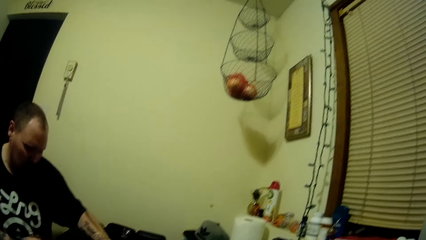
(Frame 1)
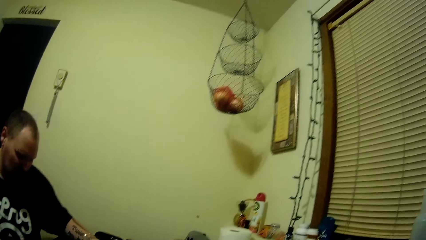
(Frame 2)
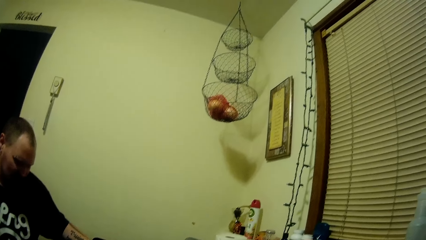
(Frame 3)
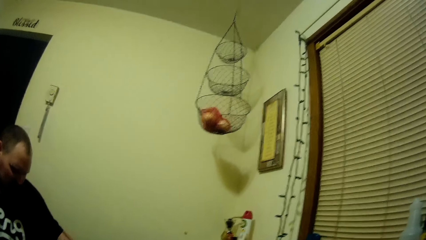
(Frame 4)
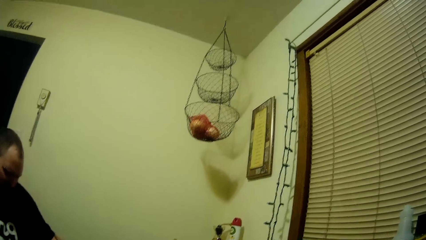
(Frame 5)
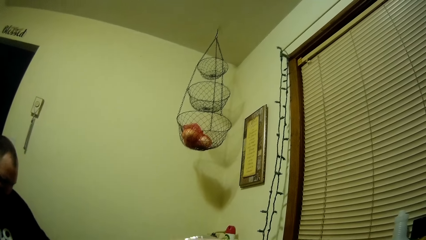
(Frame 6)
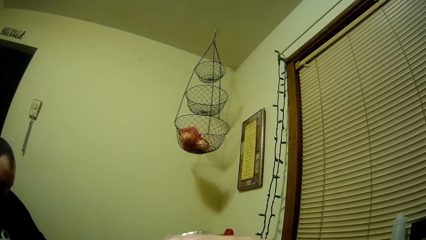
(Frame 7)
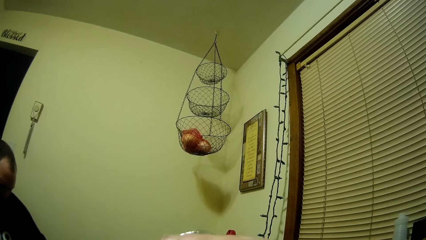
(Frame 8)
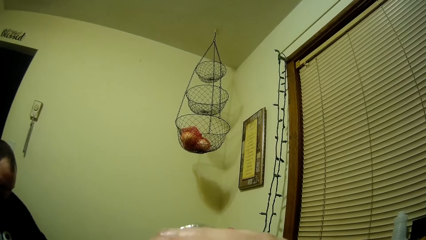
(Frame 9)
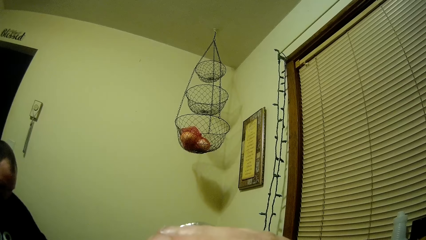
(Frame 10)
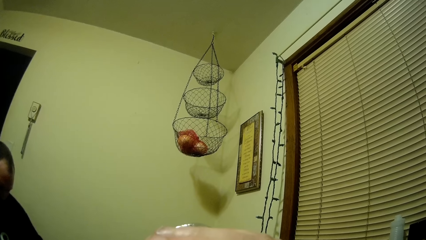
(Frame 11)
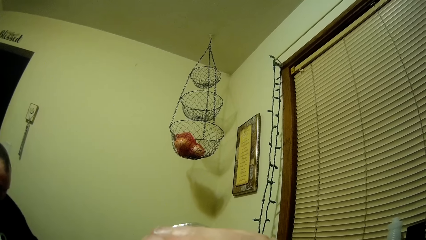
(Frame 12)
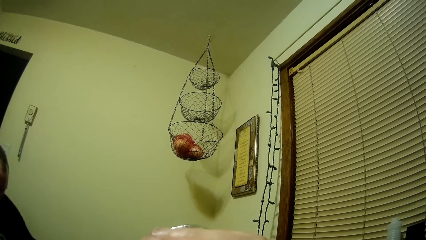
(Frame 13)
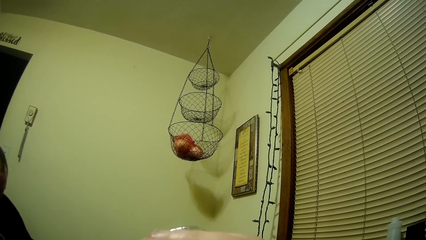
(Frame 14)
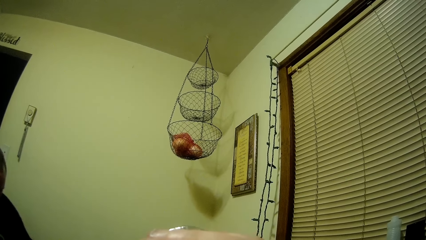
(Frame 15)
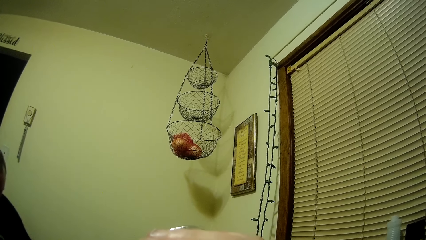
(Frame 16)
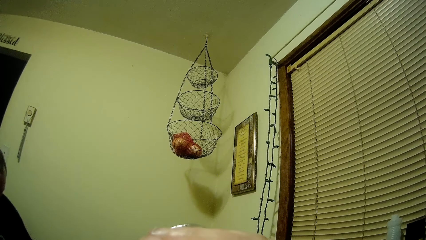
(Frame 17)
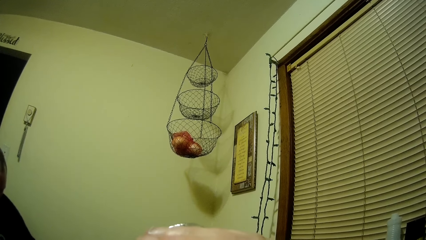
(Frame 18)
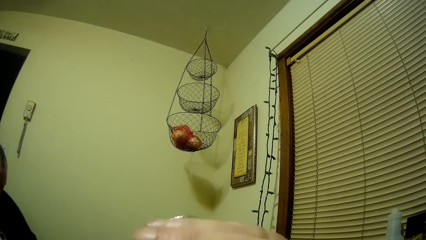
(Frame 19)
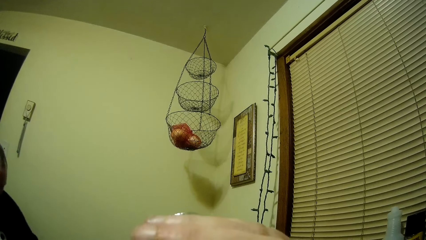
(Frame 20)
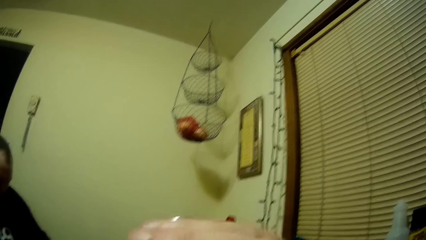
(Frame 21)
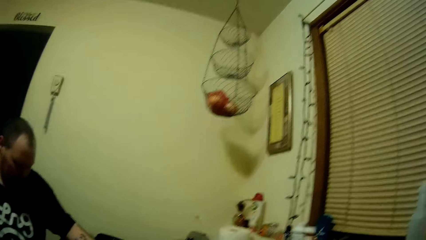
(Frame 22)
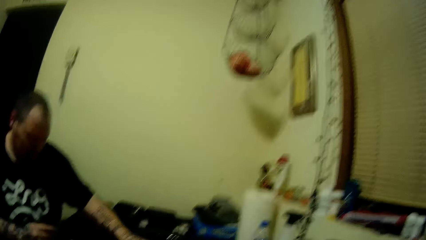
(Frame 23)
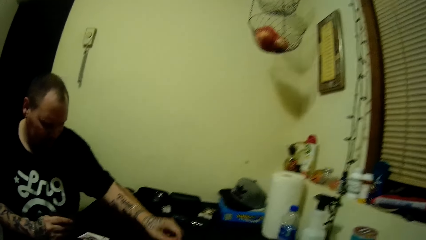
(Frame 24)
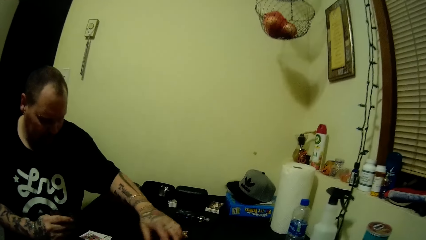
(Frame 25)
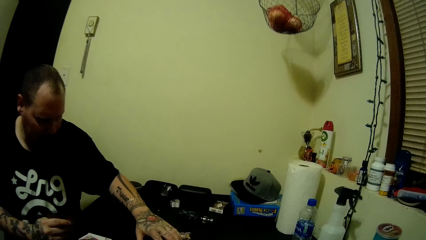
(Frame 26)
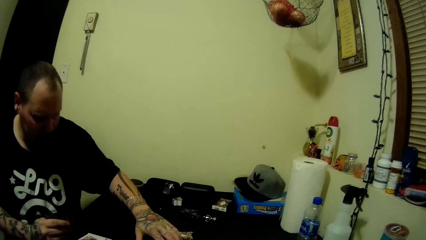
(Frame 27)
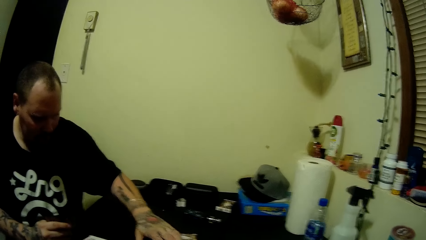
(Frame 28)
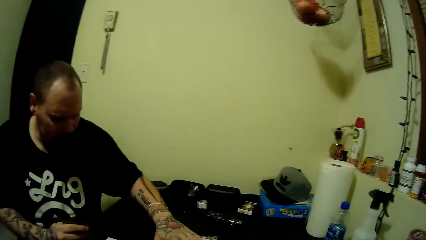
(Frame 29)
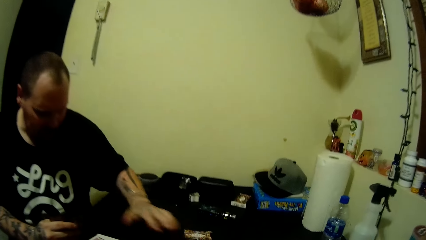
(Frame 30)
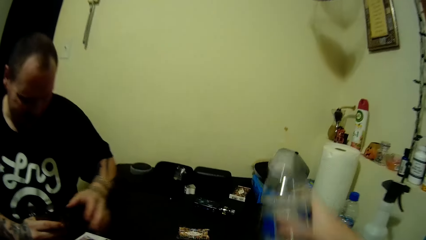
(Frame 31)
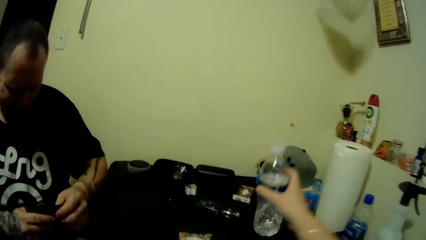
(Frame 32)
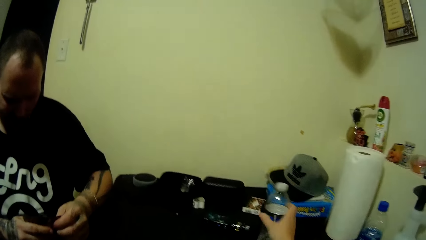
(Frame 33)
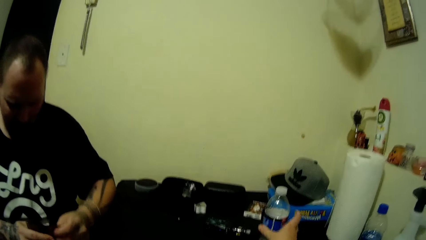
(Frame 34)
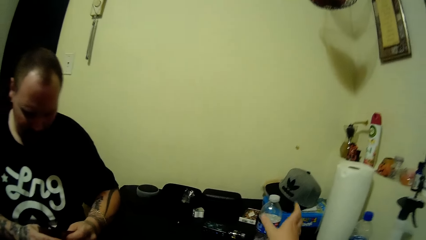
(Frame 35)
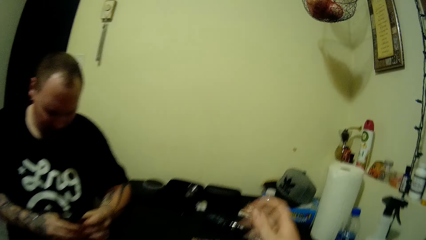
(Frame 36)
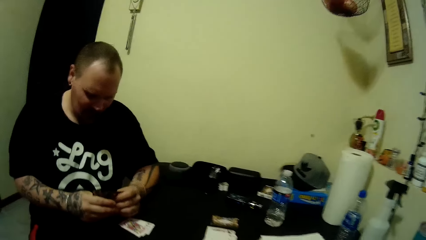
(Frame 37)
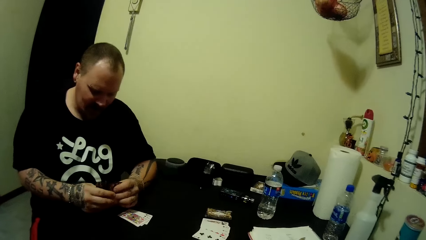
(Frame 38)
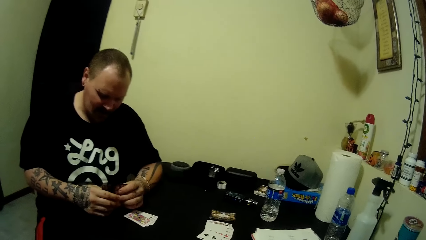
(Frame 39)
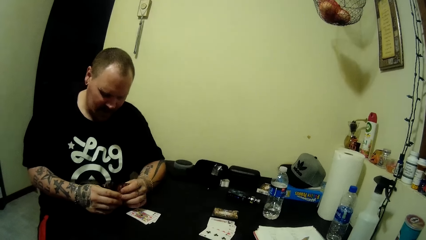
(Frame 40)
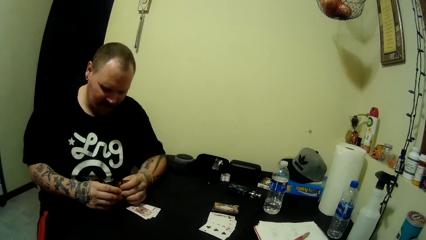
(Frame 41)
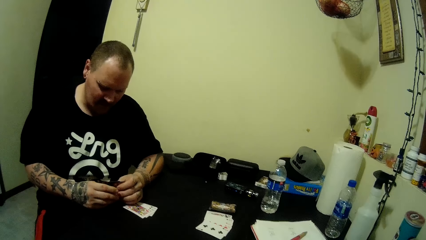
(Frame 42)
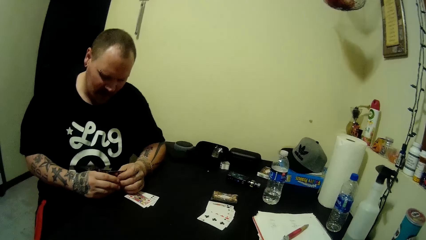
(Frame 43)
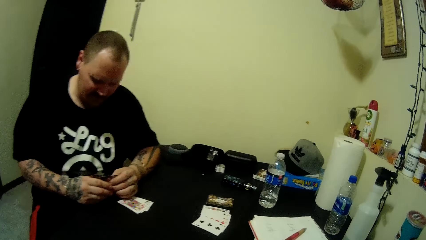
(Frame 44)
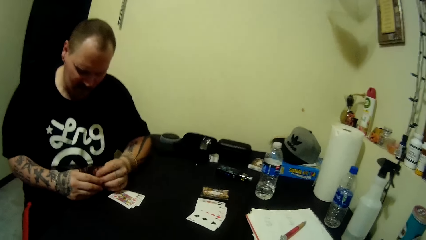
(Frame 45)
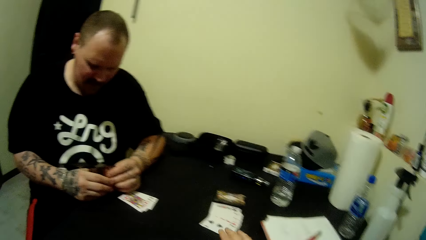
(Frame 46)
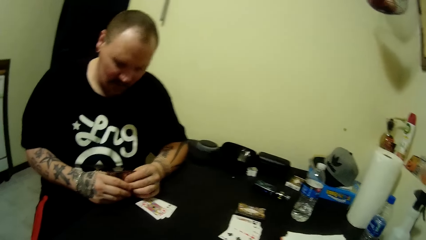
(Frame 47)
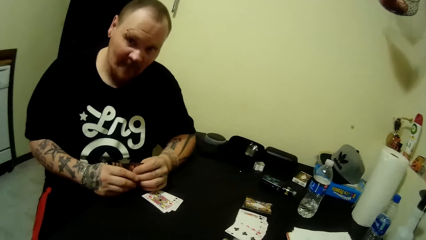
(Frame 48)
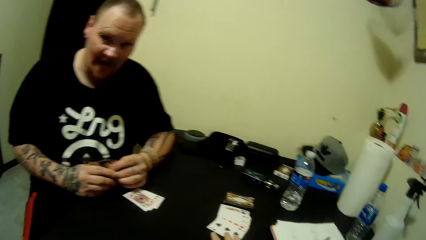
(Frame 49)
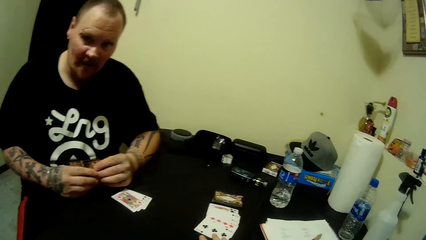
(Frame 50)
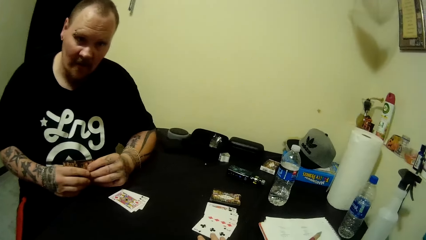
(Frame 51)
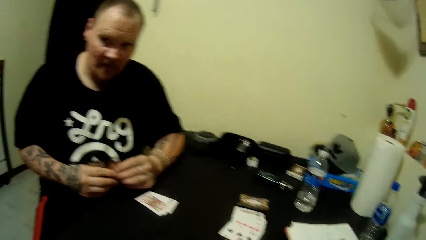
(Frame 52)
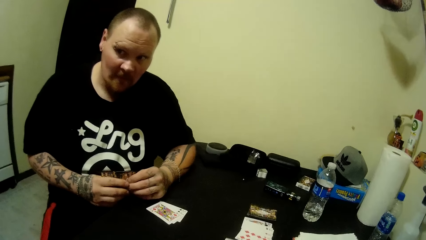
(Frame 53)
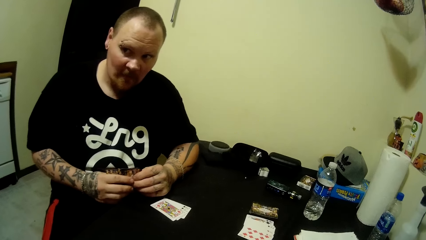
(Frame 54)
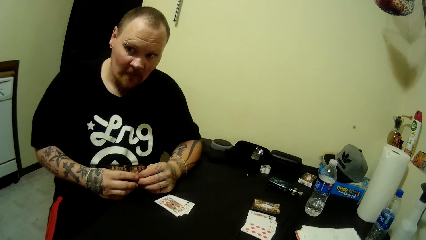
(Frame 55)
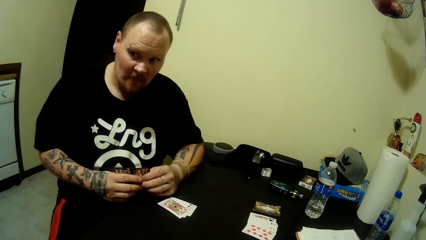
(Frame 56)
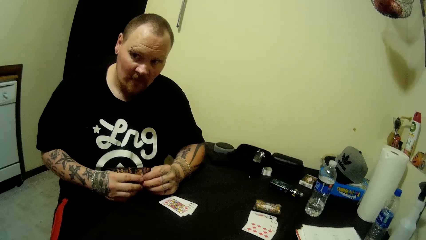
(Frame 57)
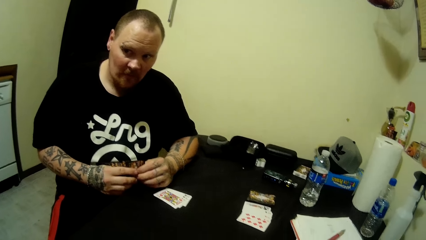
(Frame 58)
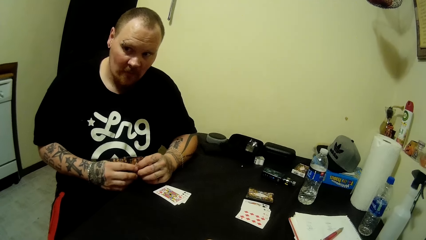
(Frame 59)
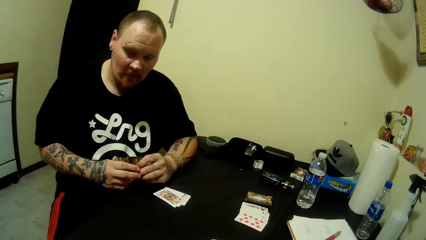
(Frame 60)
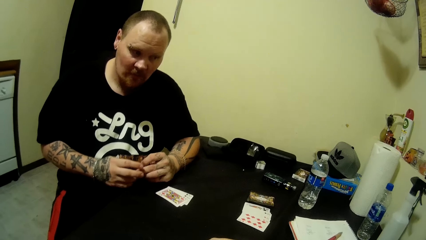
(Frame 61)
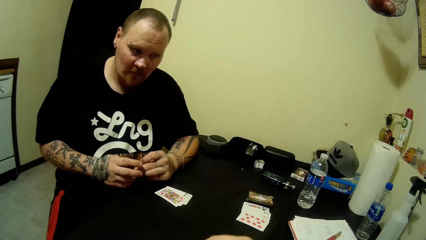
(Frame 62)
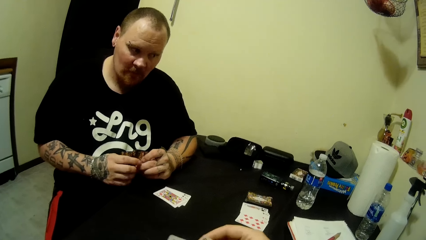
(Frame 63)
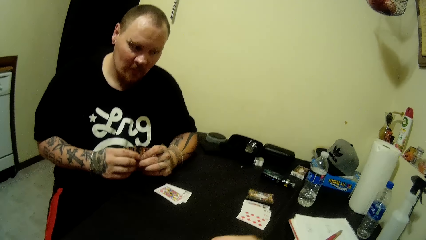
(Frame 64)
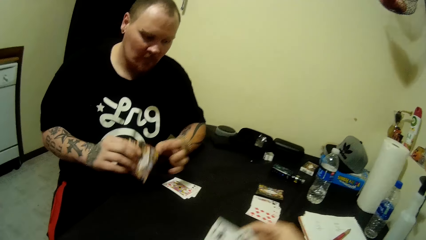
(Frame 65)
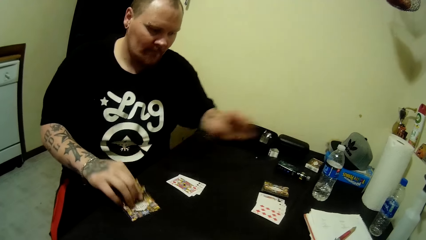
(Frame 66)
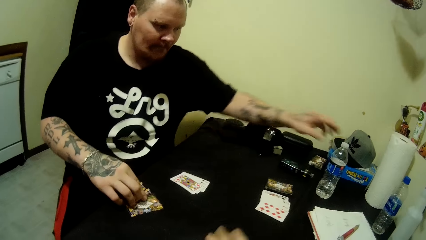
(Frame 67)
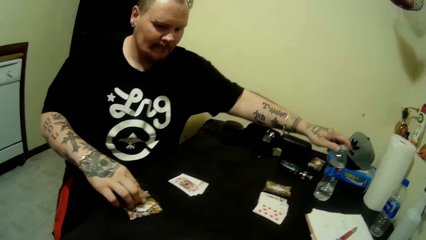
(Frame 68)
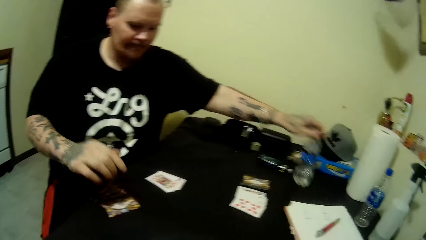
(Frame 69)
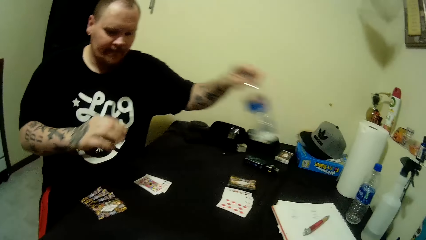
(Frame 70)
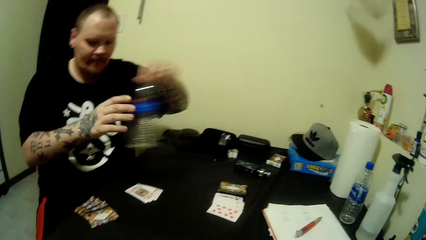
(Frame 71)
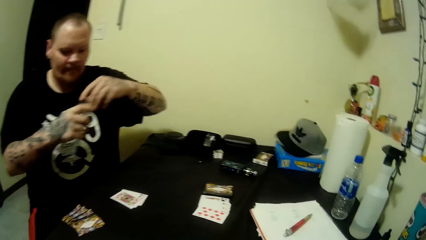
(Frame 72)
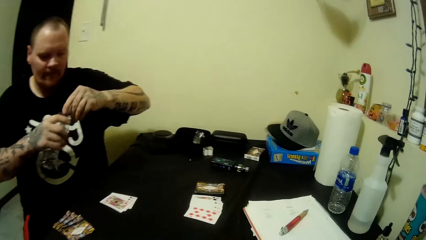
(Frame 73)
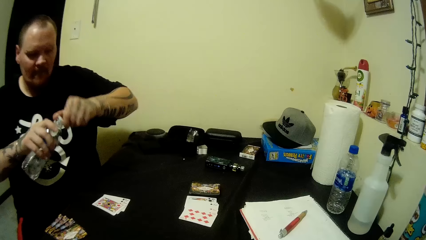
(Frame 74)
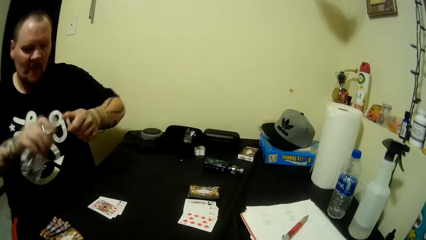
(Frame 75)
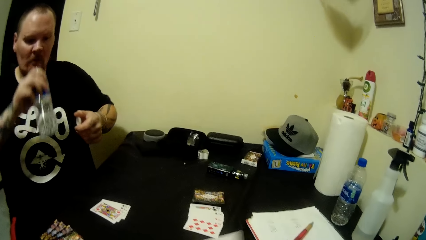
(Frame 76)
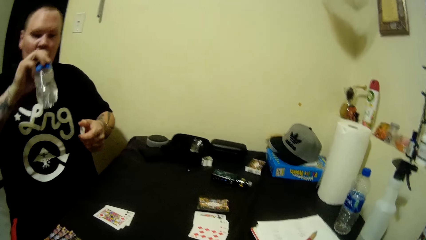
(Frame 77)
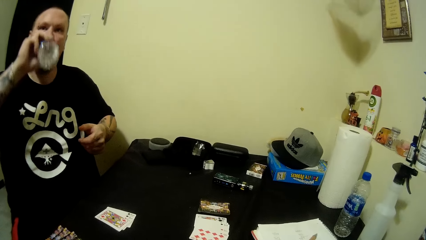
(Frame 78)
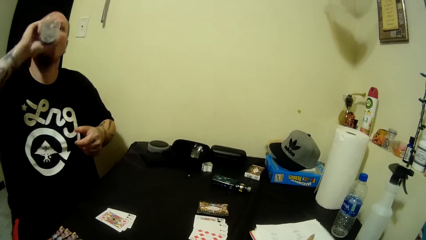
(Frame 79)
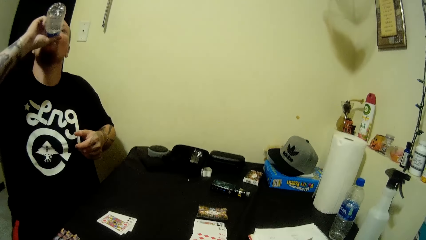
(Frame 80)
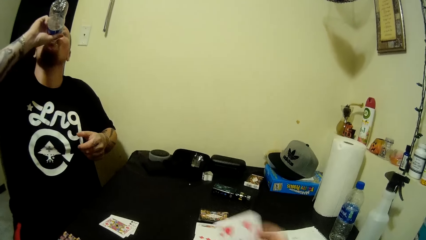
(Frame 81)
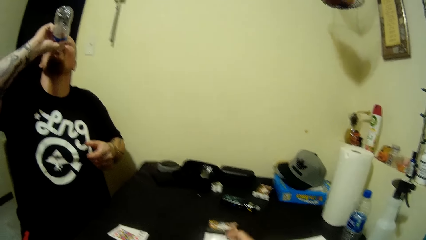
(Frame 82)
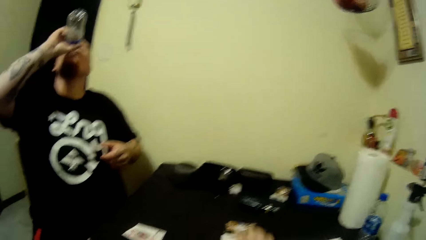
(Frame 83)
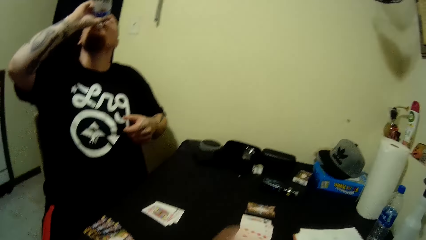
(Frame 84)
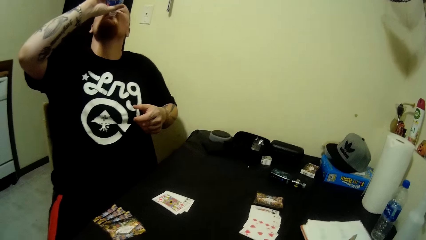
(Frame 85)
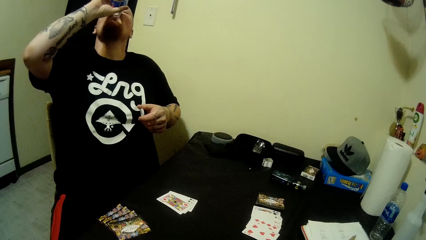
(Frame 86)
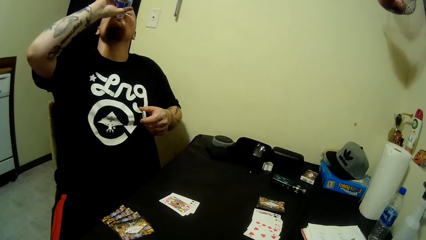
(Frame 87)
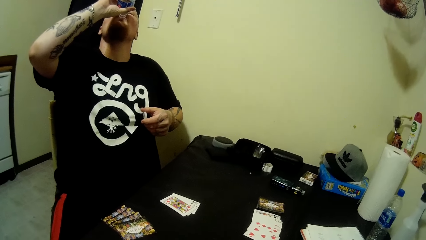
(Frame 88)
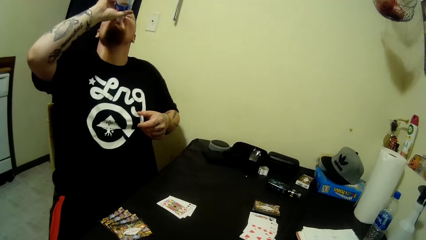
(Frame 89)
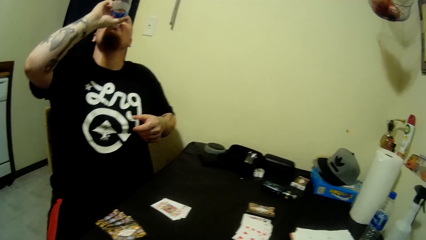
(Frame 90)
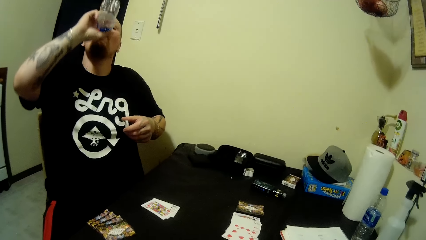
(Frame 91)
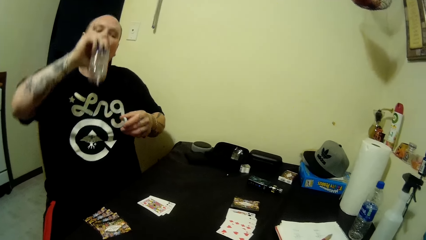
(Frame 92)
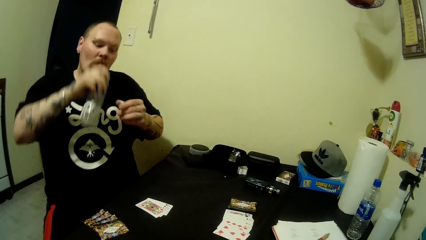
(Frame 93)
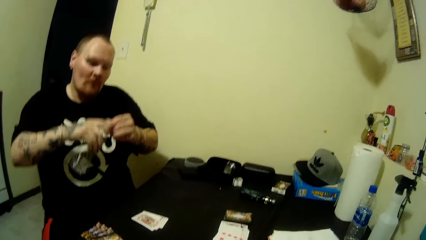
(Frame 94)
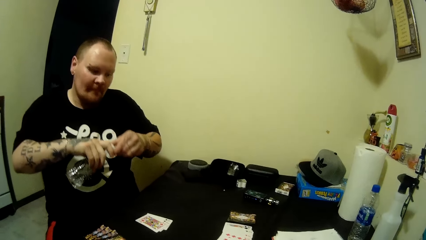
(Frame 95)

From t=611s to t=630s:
The camera wearer drinks water from the bottle. A man holds the cards with his two hands. The camera wearer places the bottle on the table with his right hand. The man looks at the camera wearer. The camera wearer arranges the cards. The man drops the cards in his right hand on the table, picks up the bottle of water from the table with his left hand, opens the cover of the bottle with his left hand, and drinks from the bottle. The camera wearer places a card on the table with her right hand.
